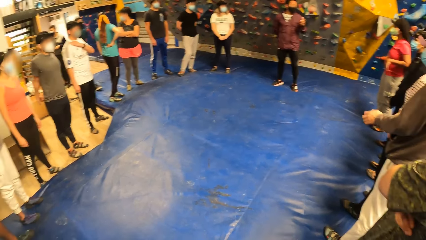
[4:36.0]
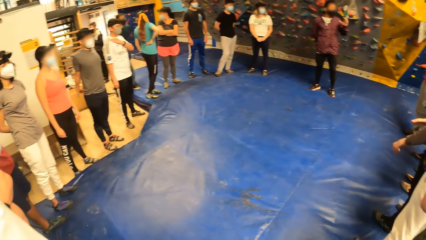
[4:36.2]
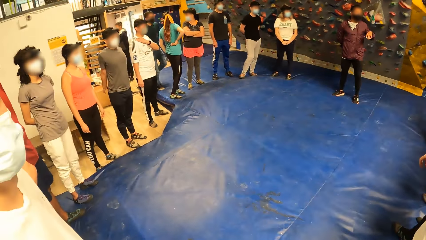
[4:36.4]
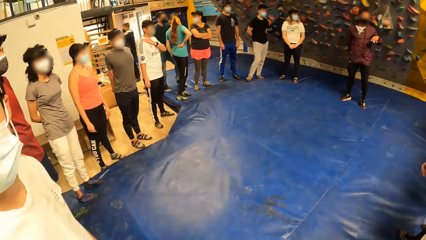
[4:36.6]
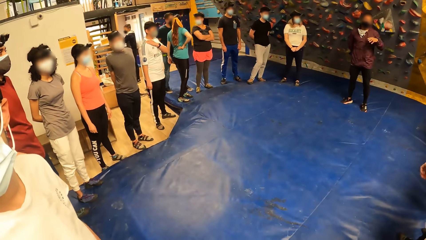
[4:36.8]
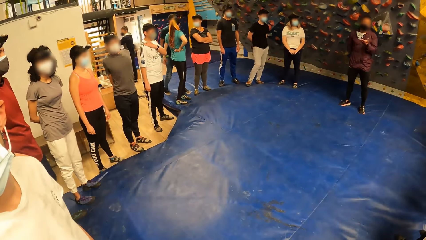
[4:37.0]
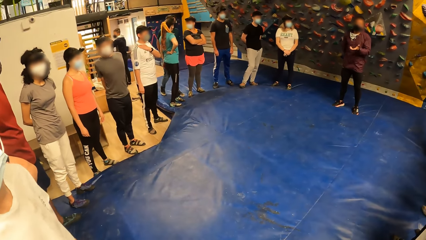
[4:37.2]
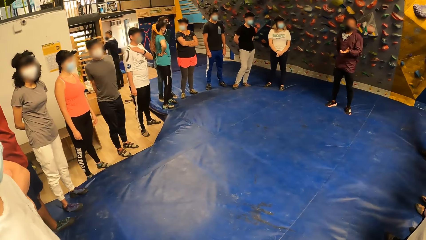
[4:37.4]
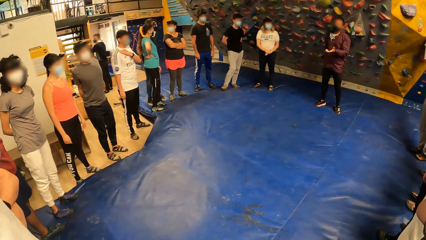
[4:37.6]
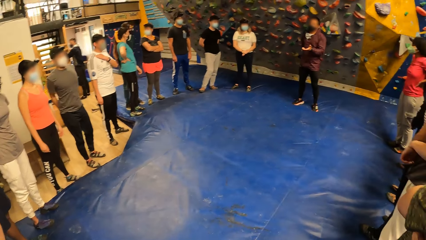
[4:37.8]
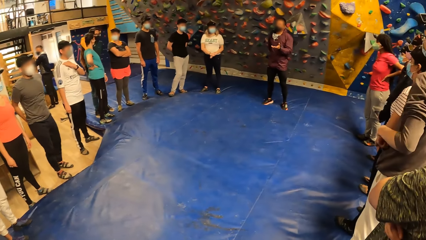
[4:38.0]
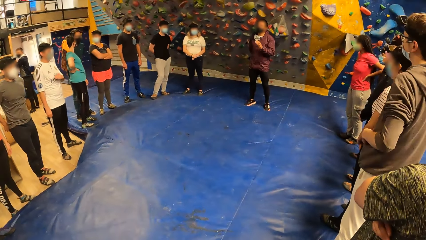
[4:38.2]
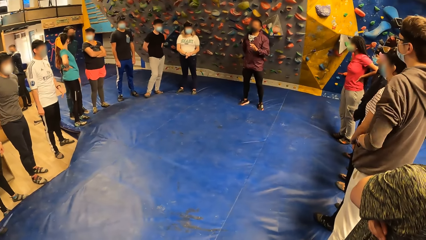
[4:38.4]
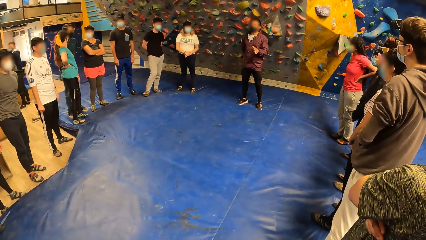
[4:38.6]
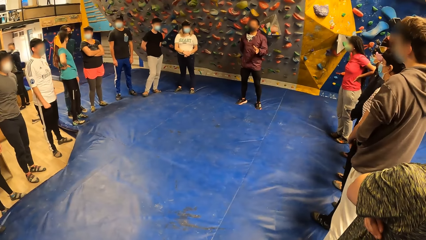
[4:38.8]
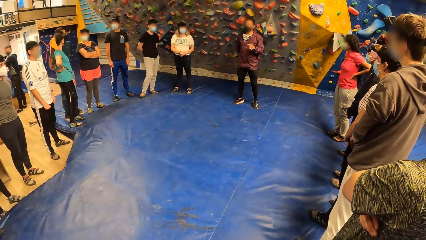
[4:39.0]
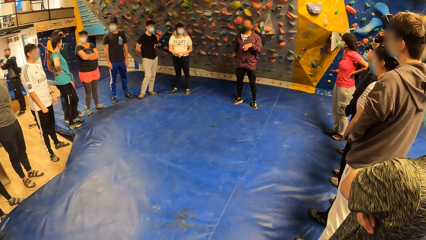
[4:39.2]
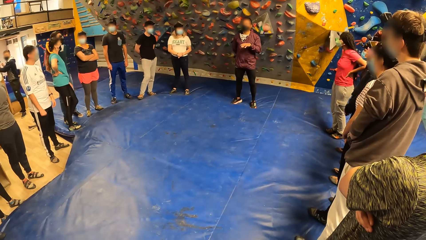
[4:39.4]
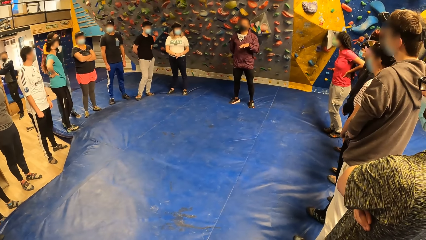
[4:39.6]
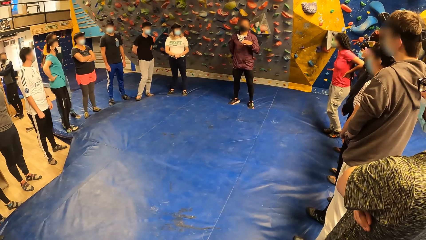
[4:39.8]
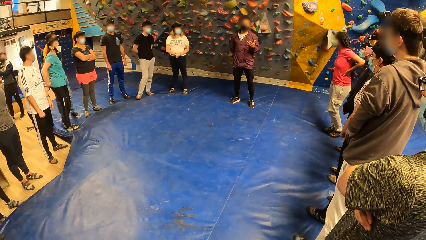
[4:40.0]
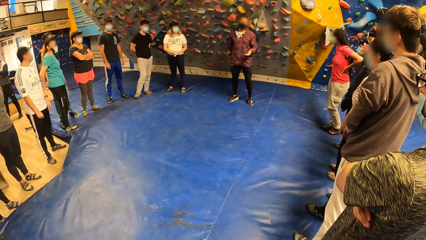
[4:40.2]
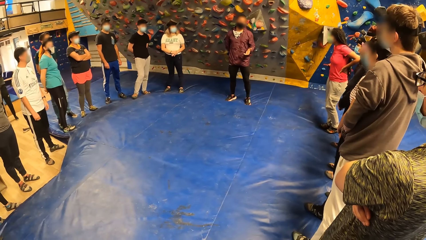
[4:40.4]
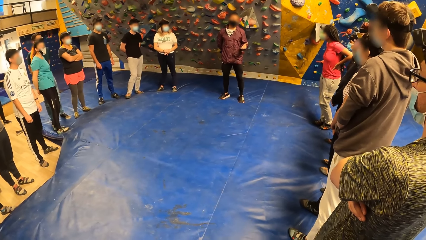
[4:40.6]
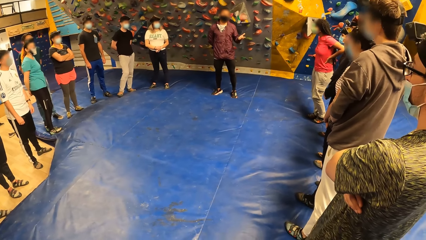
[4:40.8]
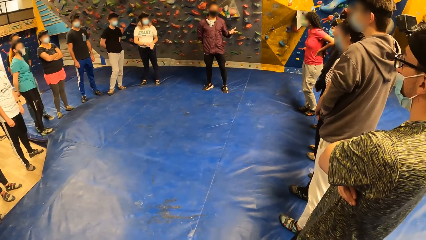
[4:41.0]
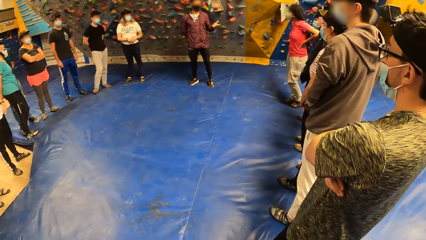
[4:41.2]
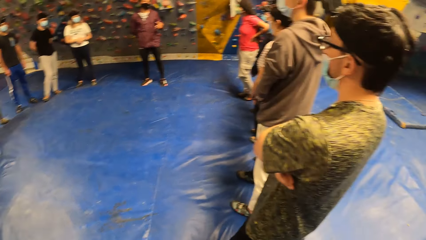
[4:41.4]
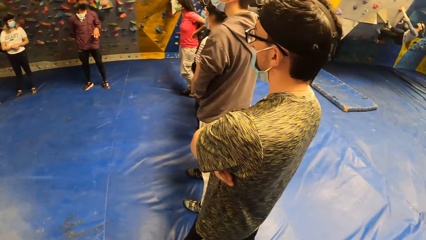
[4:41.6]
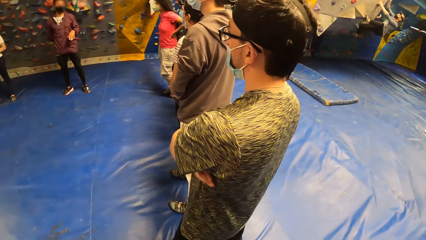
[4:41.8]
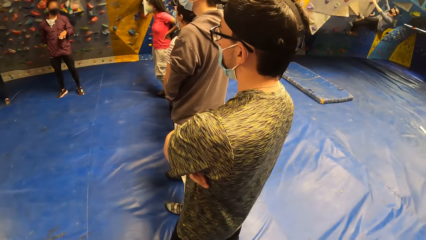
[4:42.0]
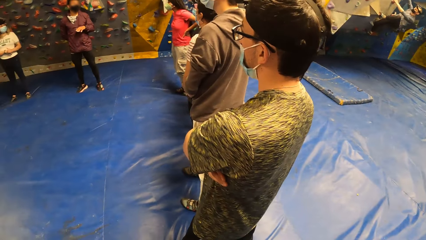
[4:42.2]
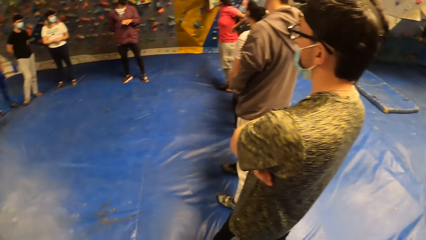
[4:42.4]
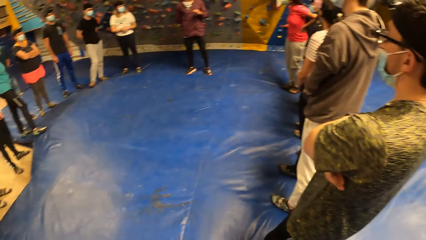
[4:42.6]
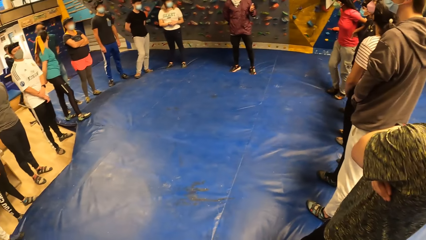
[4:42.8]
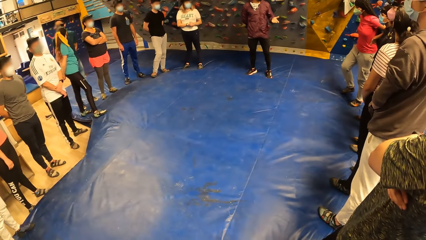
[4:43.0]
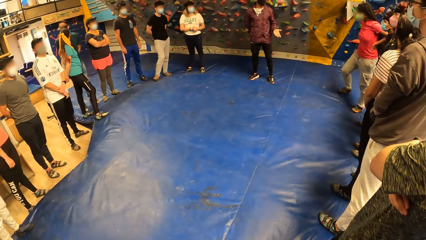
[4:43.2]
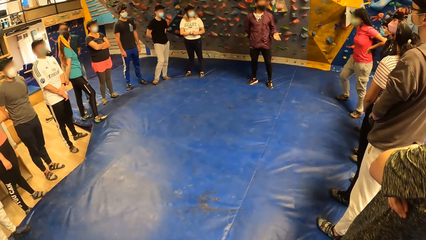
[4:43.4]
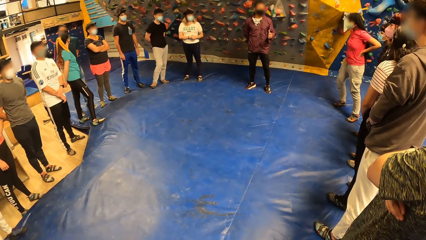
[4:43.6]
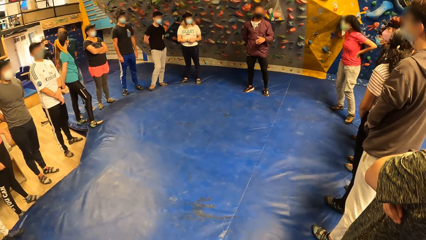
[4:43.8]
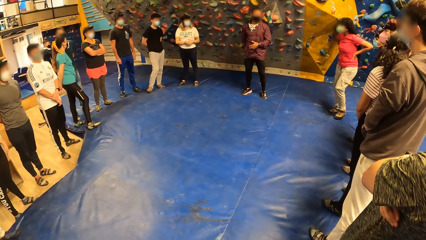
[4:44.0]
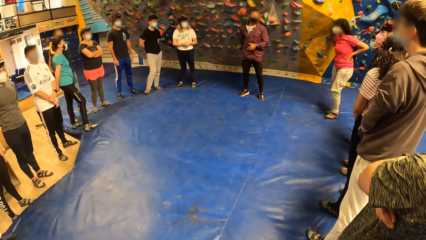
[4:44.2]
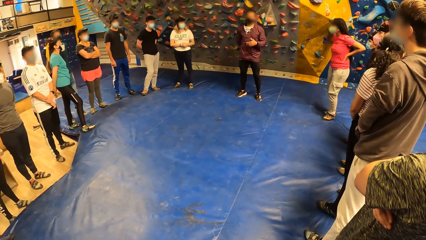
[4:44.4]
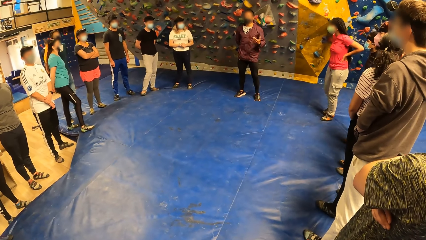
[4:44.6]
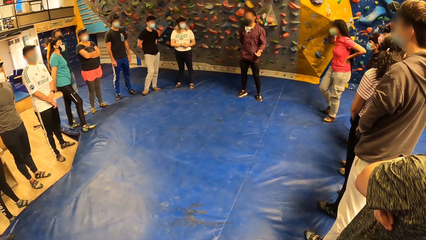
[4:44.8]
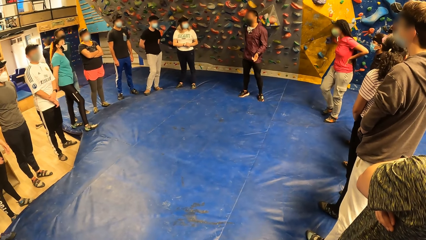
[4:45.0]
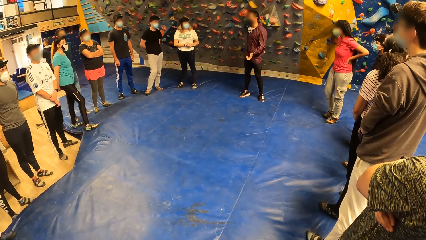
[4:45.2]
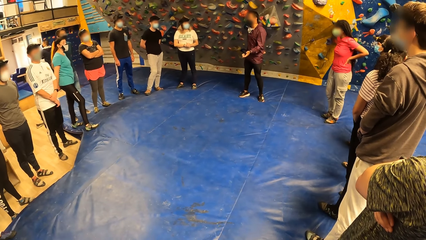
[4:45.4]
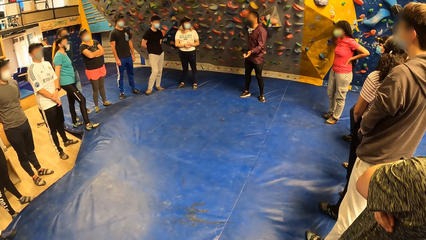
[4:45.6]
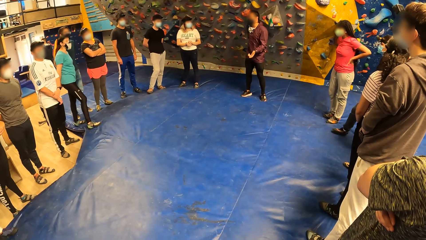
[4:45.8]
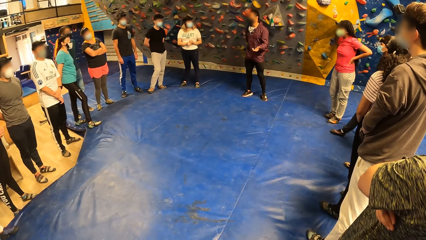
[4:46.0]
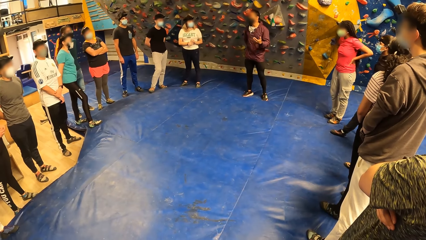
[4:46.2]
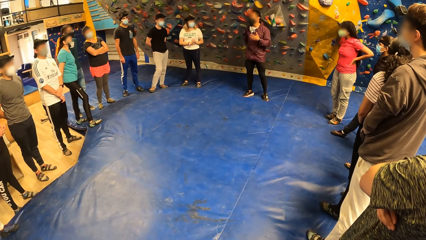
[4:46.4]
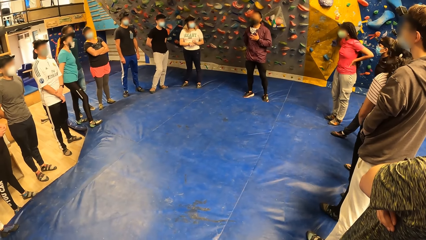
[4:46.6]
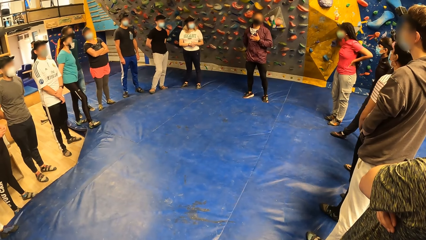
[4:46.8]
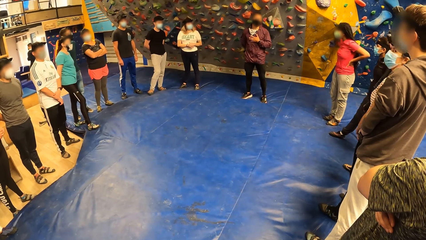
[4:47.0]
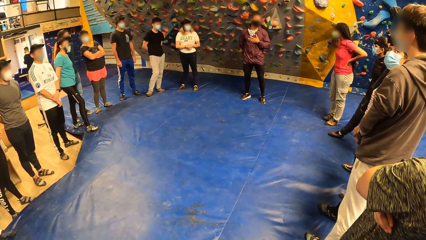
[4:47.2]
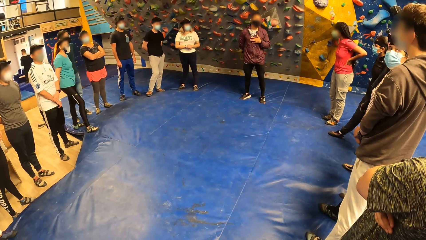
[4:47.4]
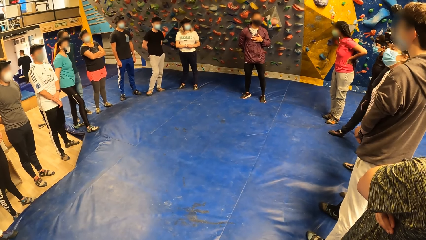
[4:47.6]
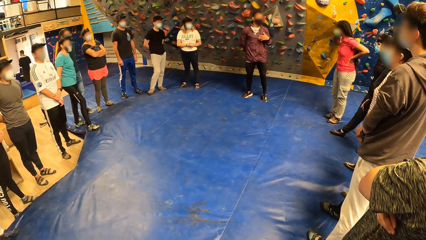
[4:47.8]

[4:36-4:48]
The camera wearer looks at a man. They look at the team. Another man converses with the team. The camera wearer looks around the field.

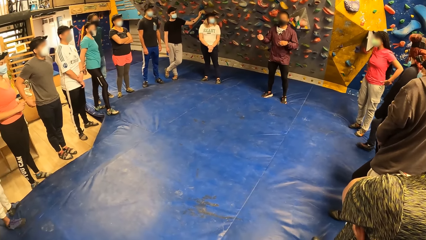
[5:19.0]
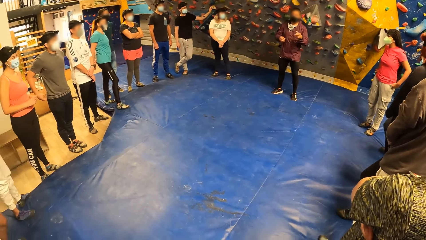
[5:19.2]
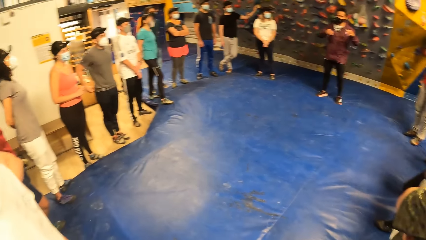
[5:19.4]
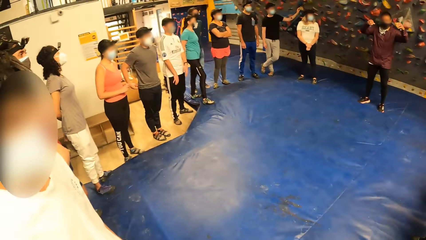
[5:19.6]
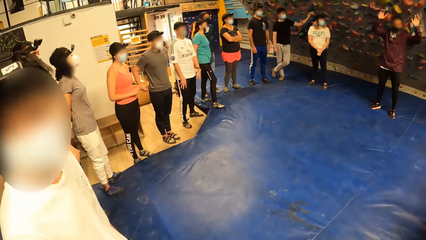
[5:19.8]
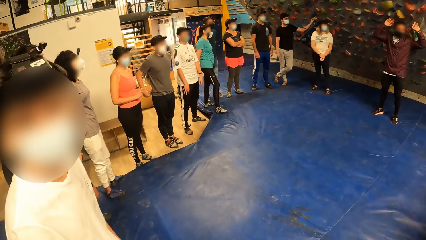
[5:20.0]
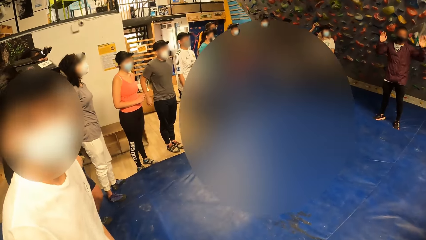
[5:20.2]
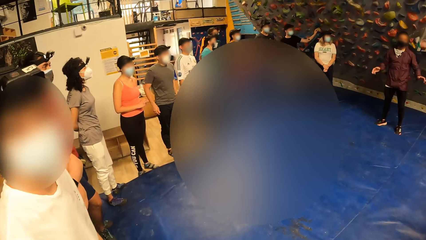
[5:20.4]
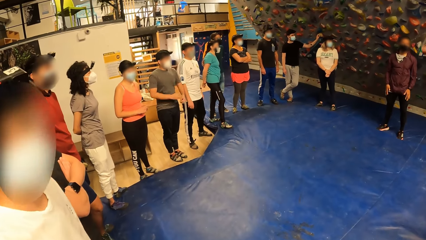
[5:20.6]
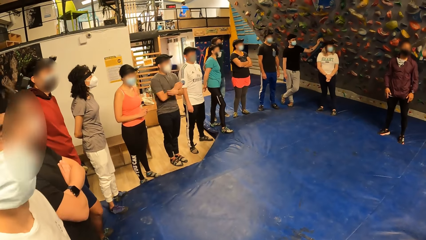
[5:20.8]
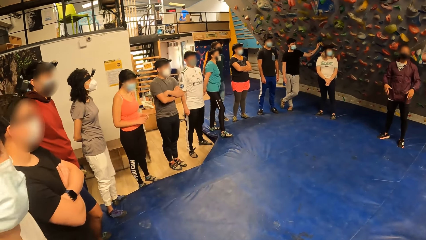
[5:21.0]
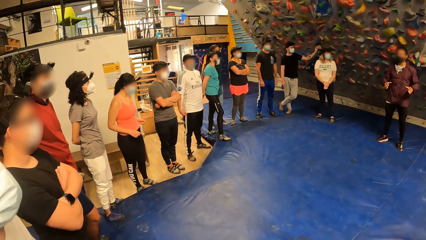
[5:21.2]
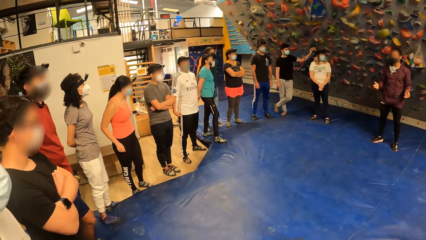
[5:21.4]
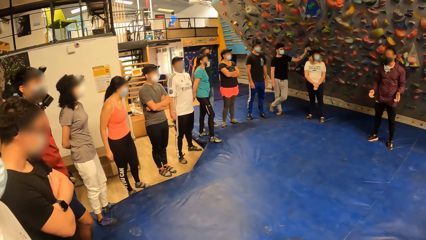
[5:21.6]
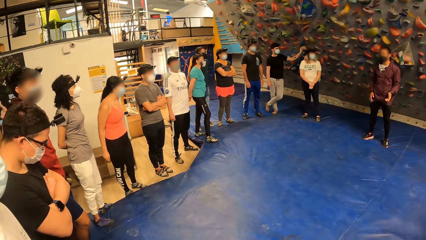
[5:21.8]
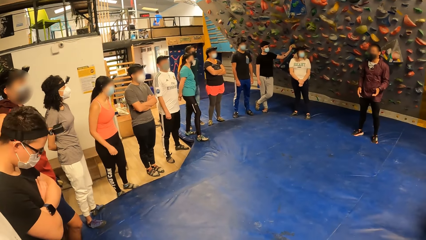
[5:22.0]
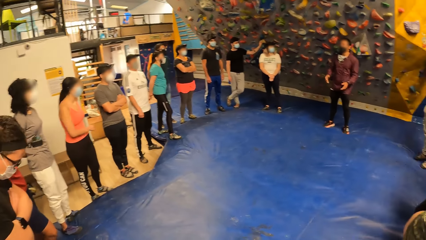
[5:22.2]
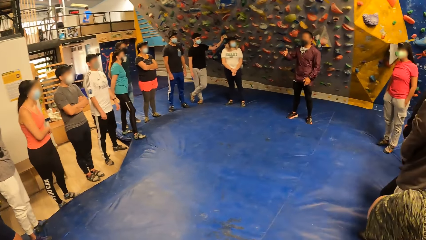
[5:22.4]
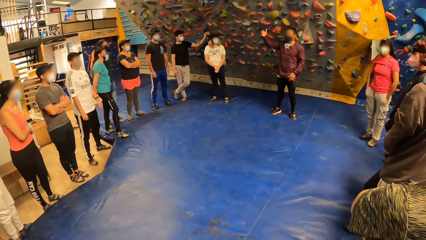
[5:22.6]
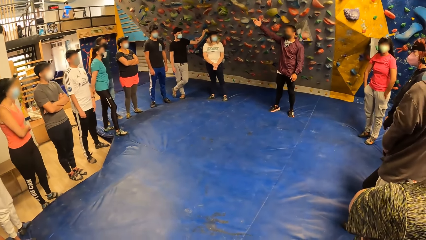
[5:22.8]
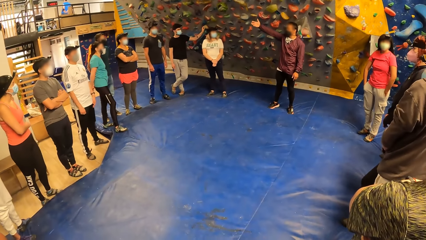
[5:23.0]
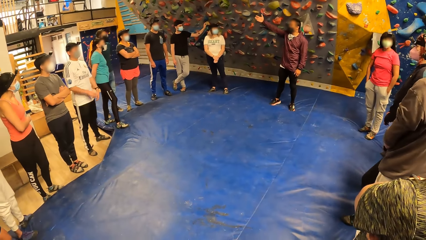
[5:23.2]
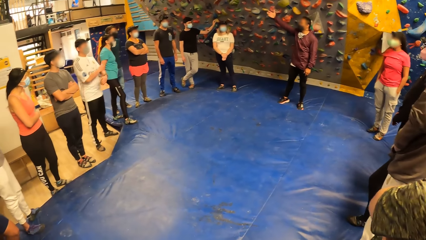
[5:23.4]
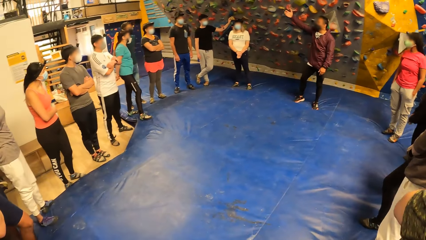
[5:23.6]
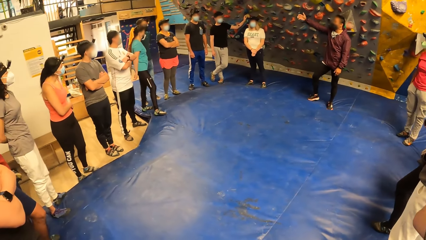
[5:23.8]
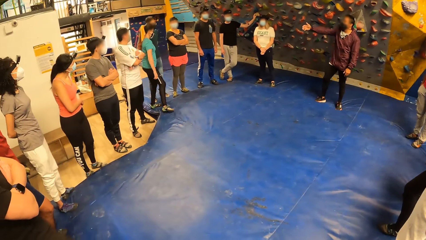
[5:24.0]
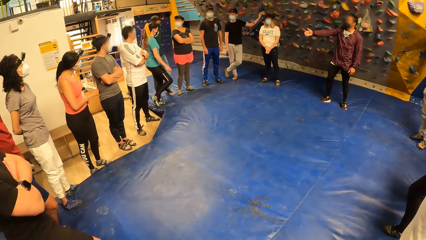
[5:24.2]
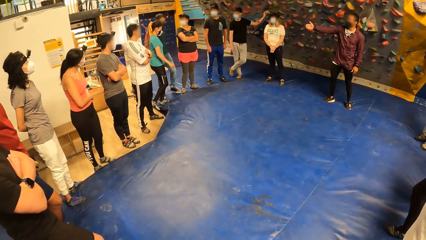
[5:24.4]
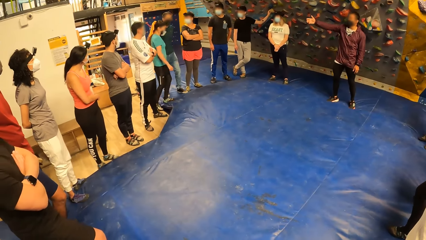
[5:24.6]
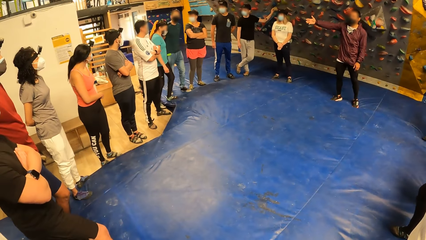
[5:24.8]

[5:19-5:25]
A man stands beside the camera wearer.
